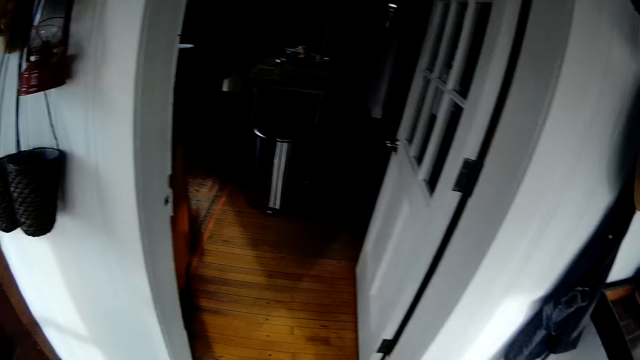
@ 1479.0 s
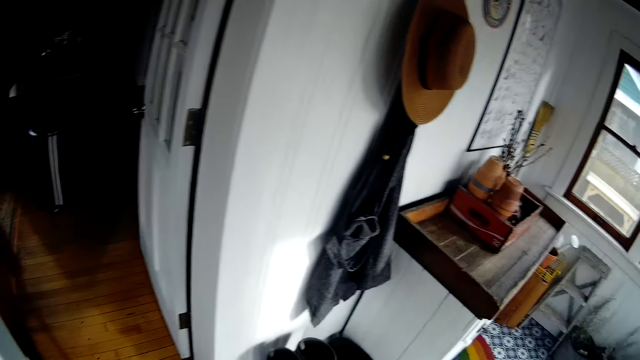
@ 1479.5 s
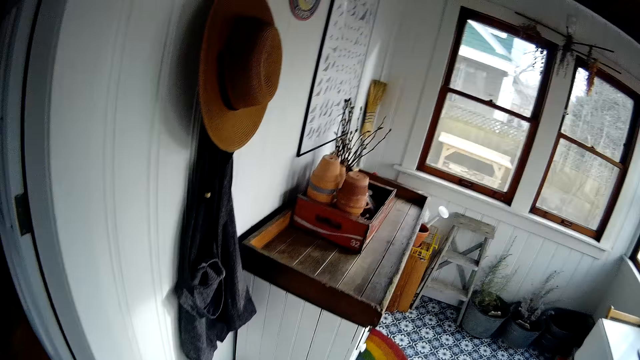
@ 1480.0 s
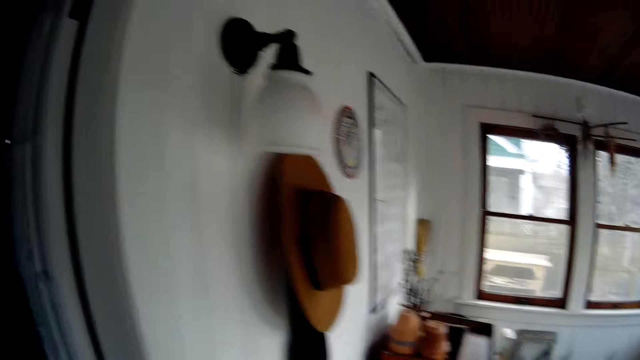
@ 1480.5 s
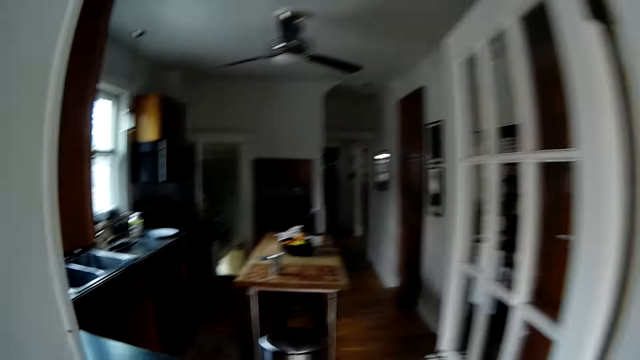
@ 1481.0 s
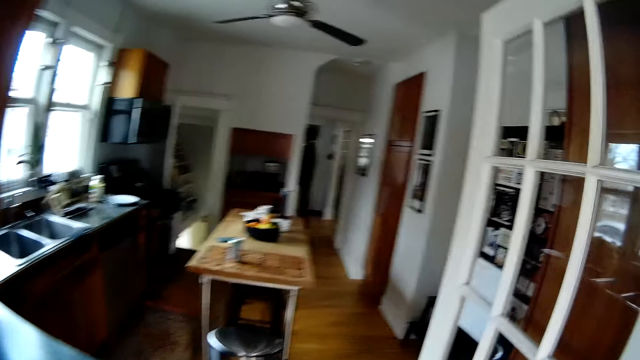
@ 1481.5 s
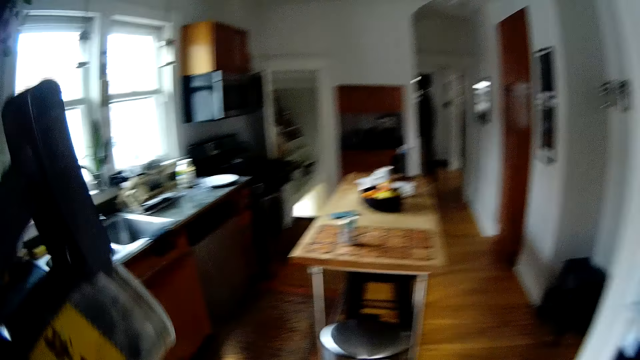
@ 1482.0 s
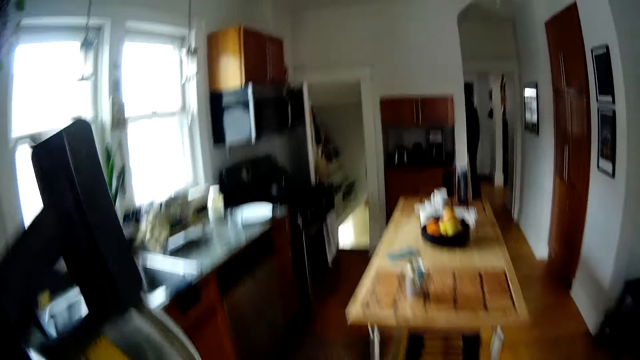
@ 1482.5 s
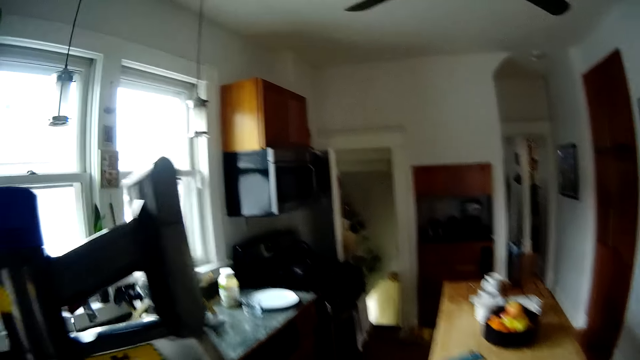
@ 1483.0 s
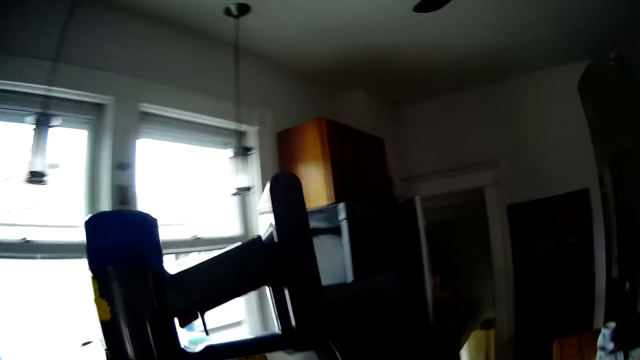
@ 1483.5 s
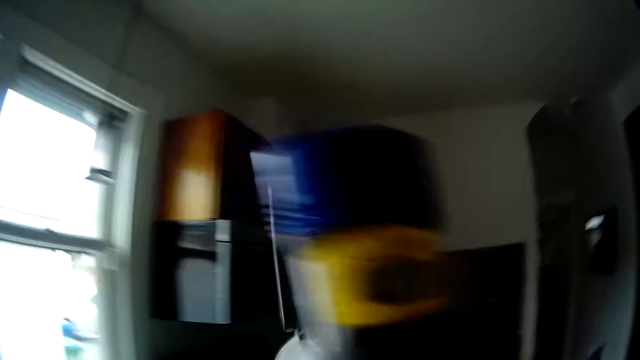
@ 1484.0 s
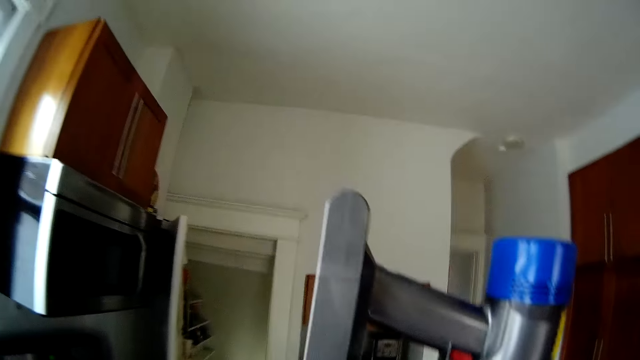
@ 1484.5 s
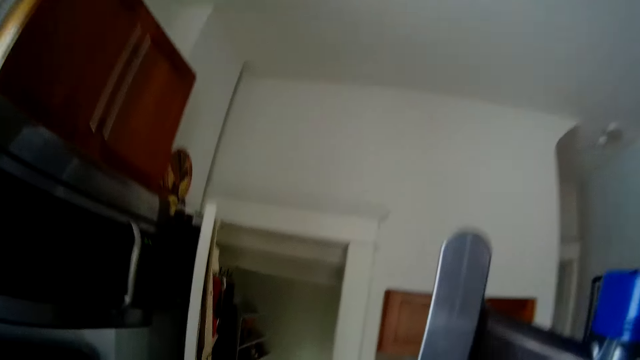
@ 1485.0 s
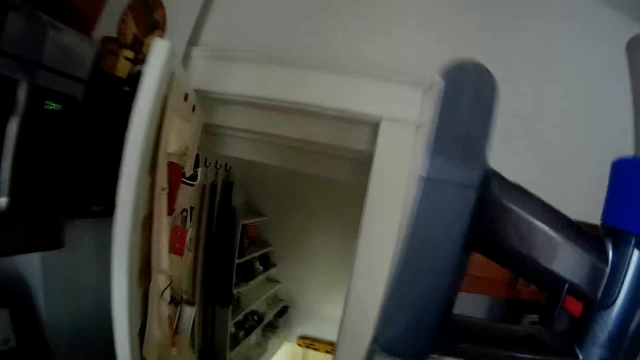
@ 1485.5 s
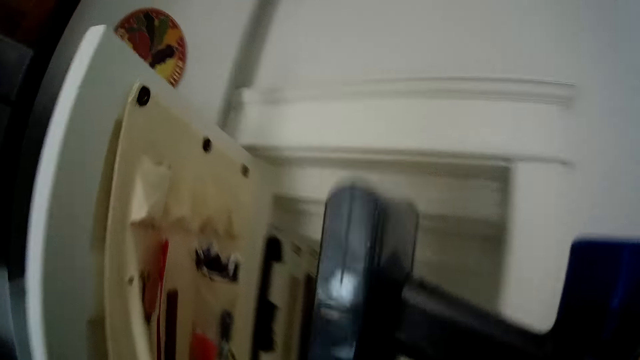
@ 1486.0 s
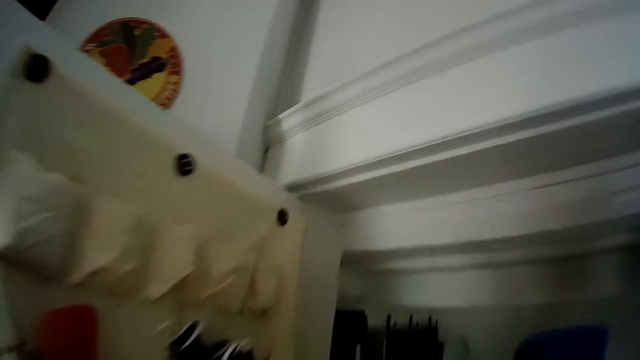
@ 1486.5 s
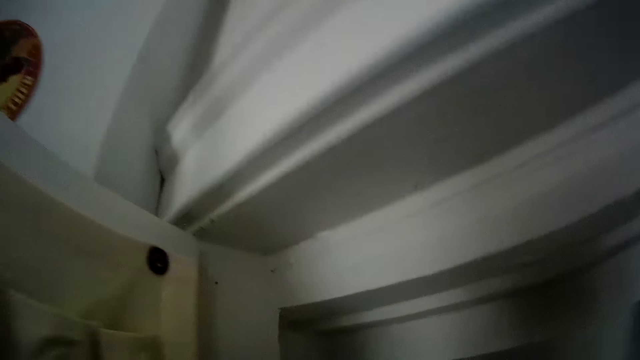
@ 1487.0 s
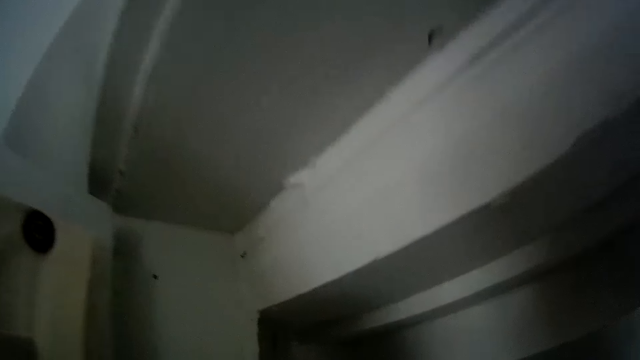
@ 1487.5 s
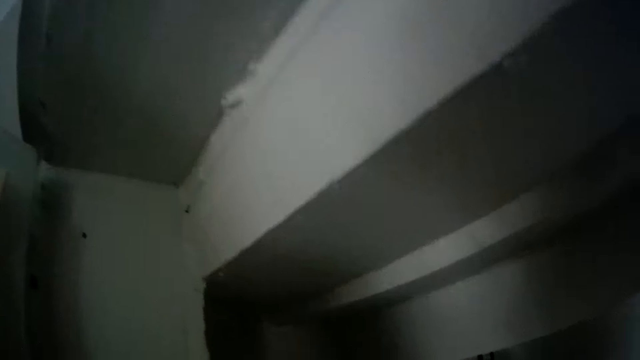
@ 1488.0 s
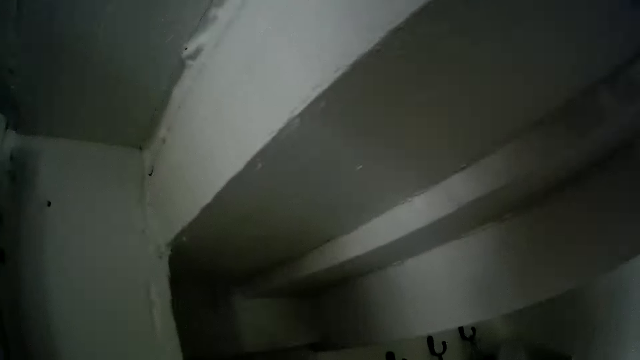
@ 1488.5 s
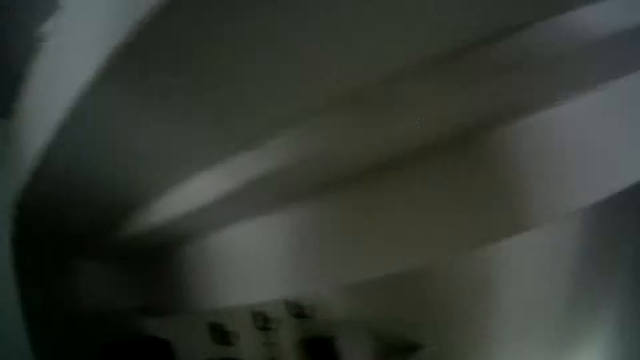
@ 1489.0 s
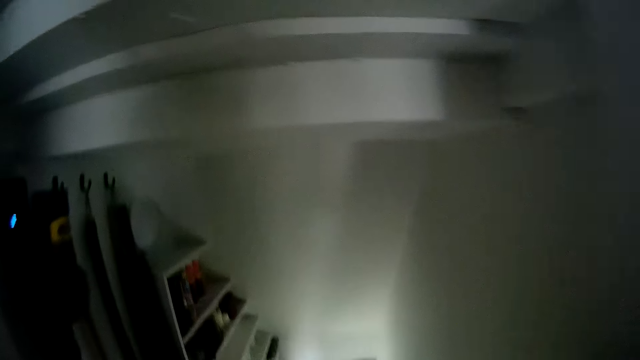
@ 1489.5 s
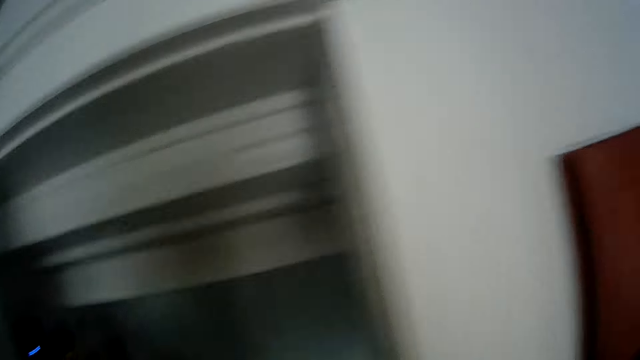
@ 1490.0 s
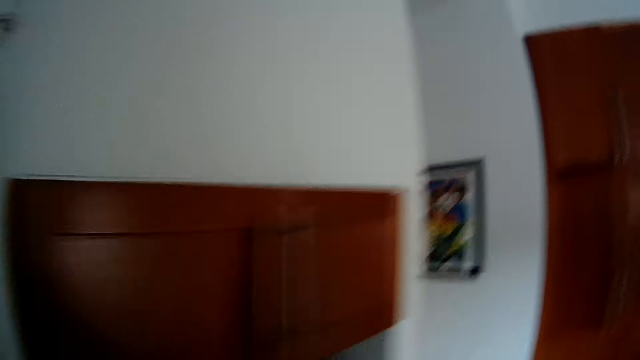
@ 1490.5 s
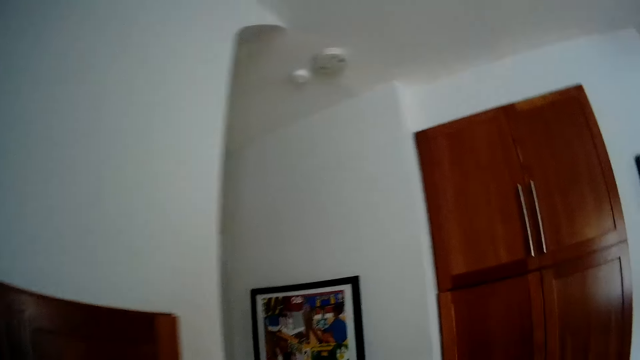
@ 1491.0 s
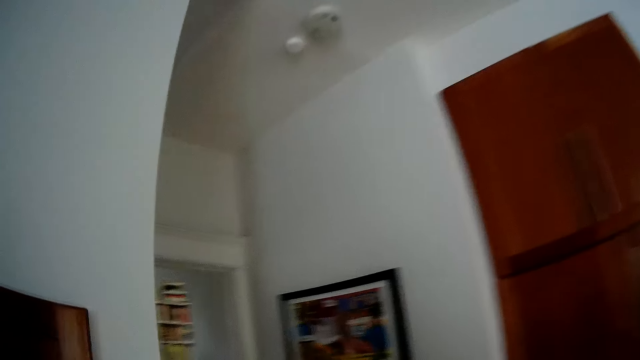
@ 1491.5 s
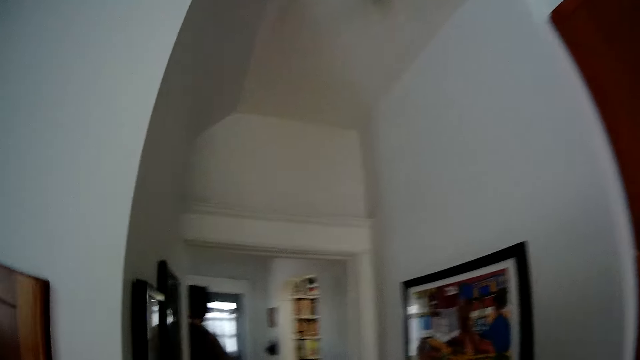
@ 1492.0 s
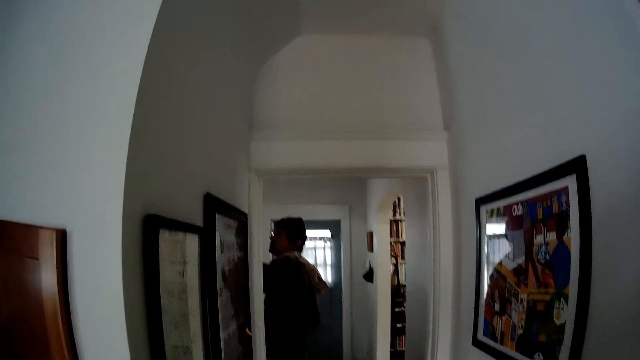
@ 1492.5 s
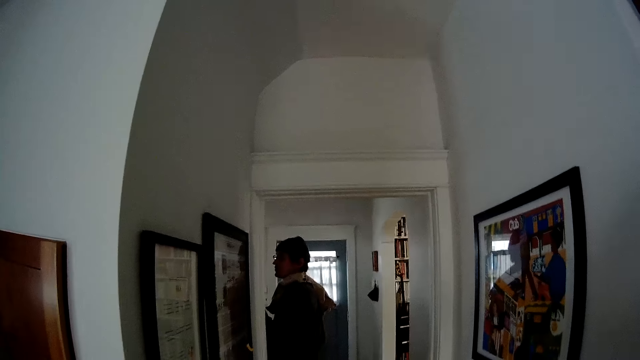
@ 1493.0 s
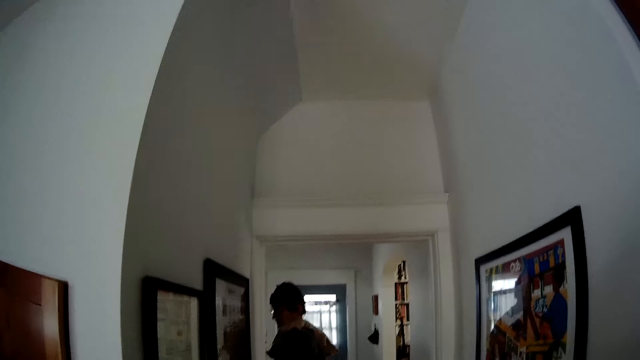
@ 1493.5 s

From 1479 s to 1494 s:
The camera wearer carries a vacuum cleaner up with her left hand. She walks to the closet from the kitchen, walks around the room, stores the vacuum cleaner and turns around the room. She converses with a man. The man responds to the camera wearer.
